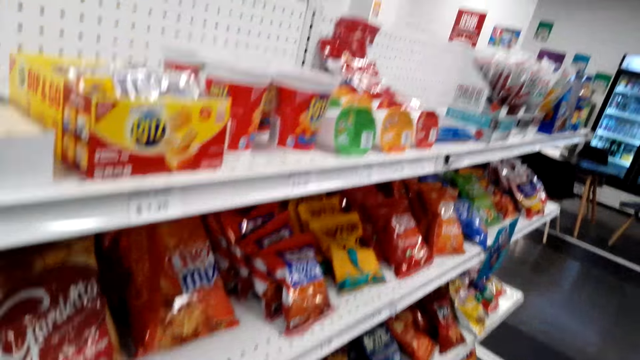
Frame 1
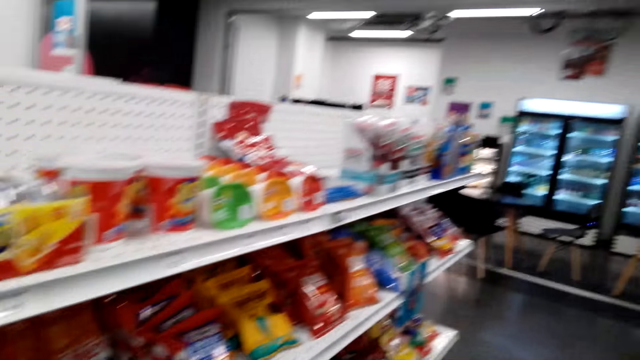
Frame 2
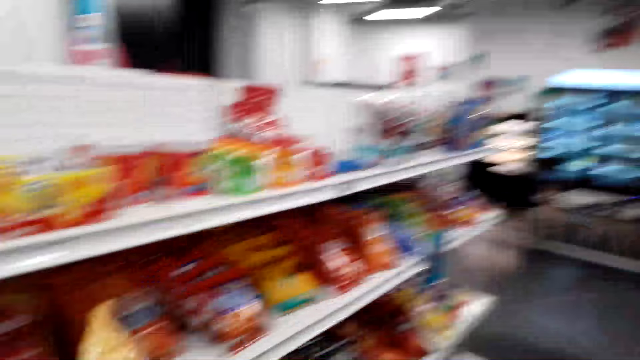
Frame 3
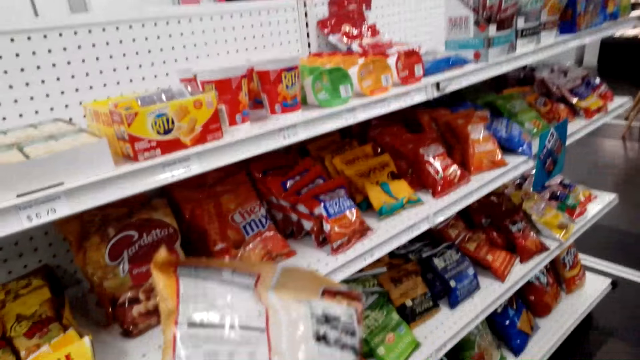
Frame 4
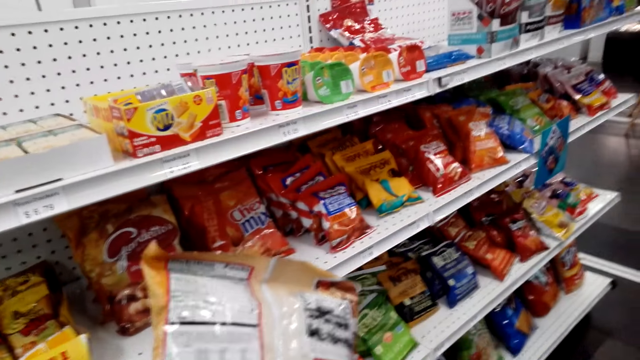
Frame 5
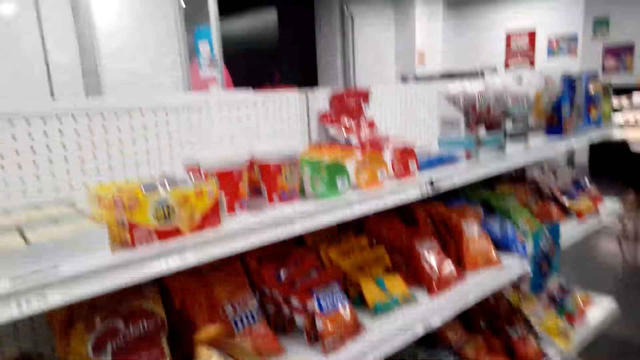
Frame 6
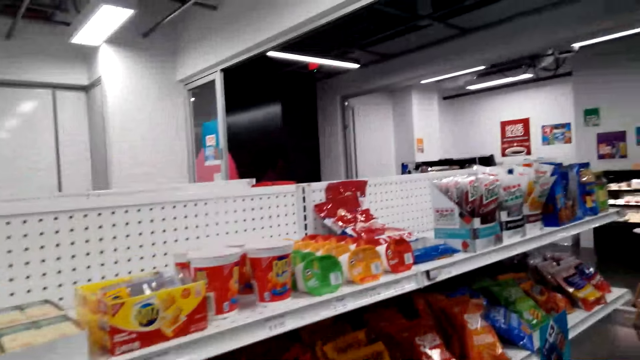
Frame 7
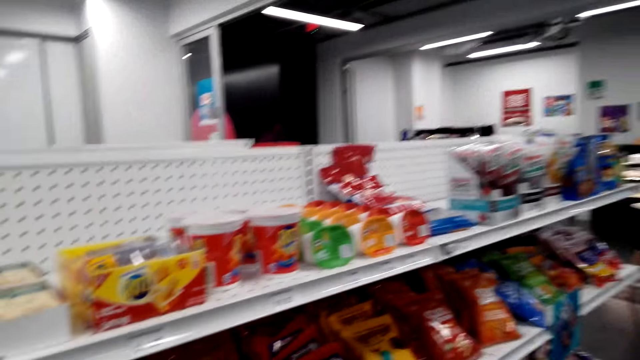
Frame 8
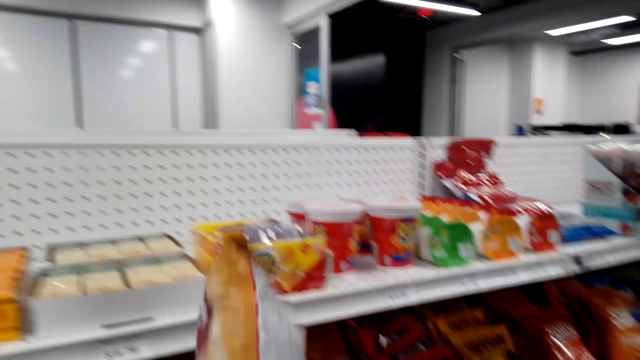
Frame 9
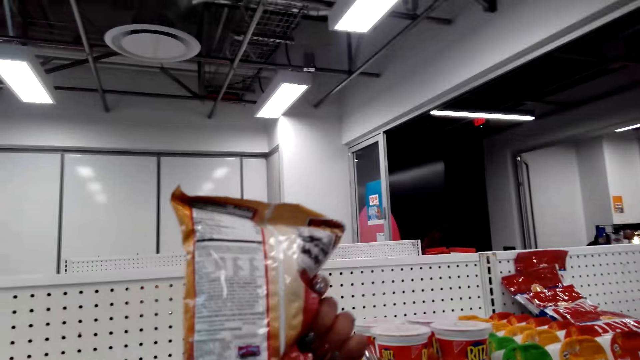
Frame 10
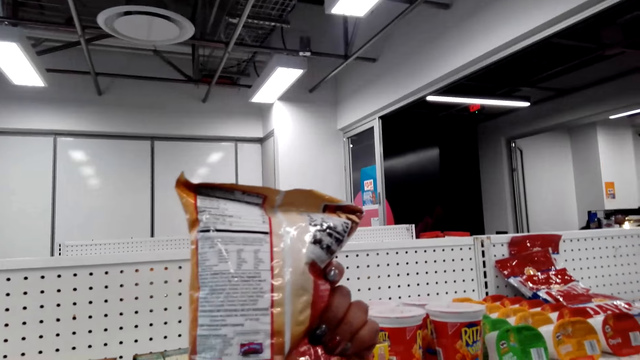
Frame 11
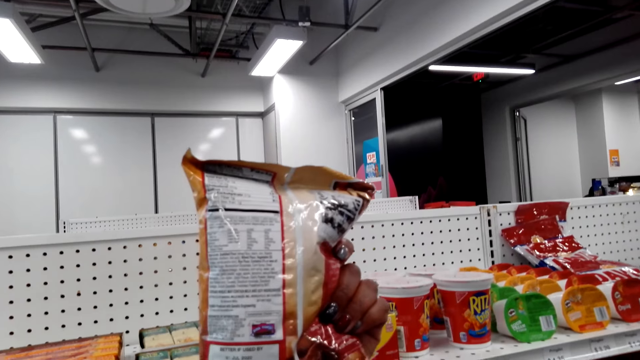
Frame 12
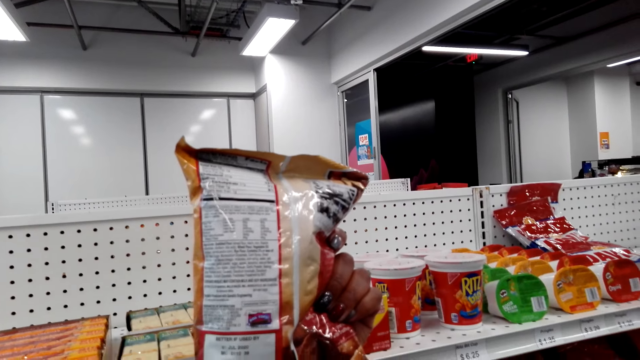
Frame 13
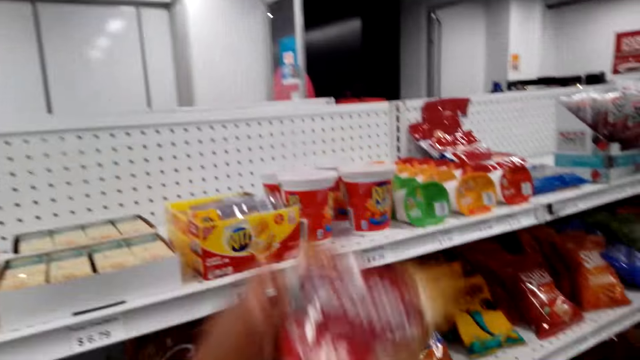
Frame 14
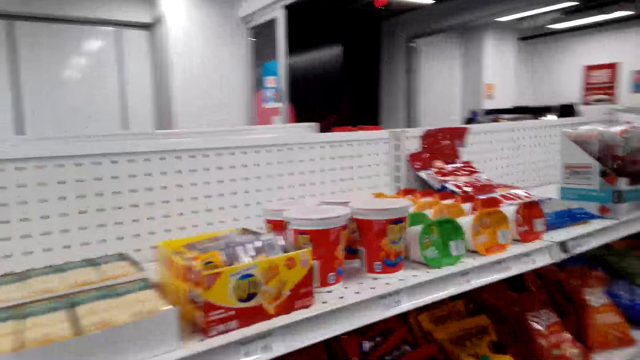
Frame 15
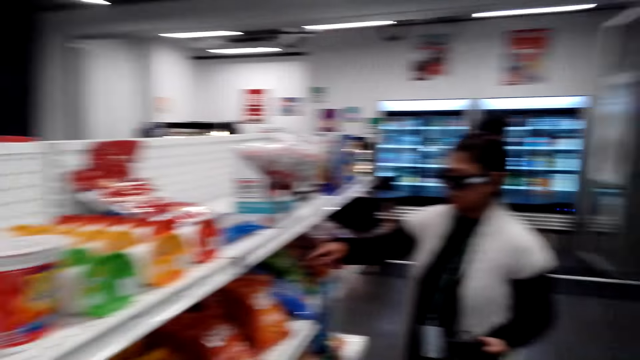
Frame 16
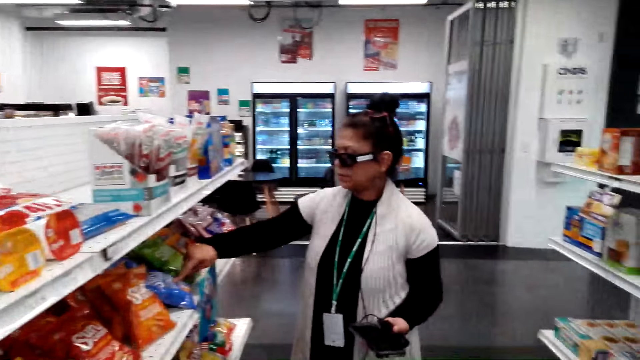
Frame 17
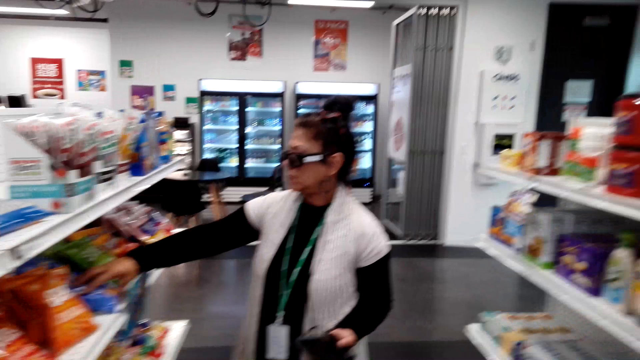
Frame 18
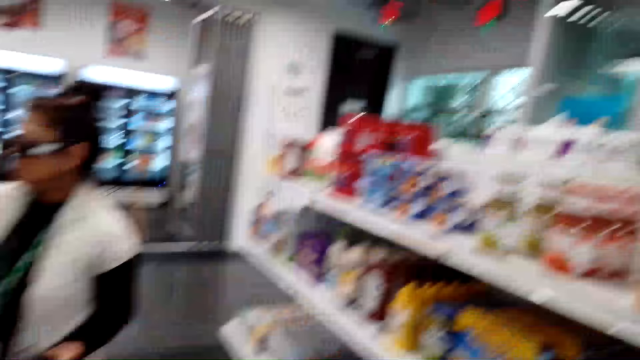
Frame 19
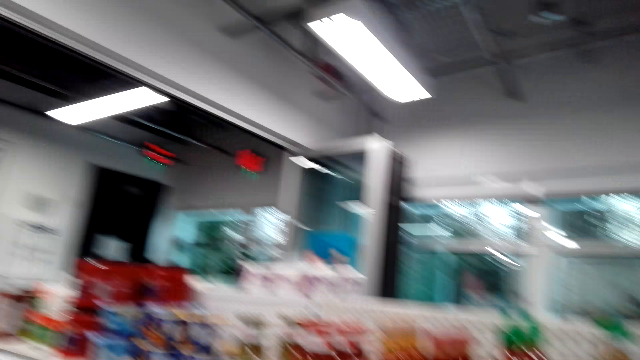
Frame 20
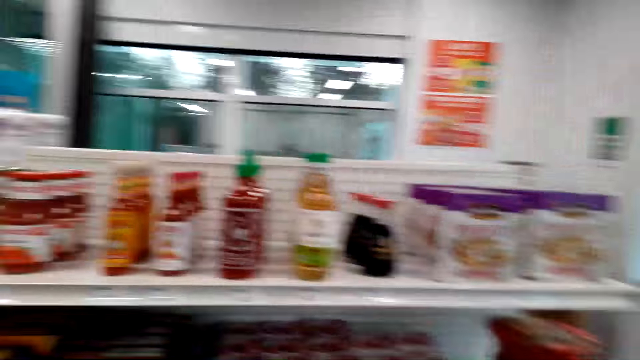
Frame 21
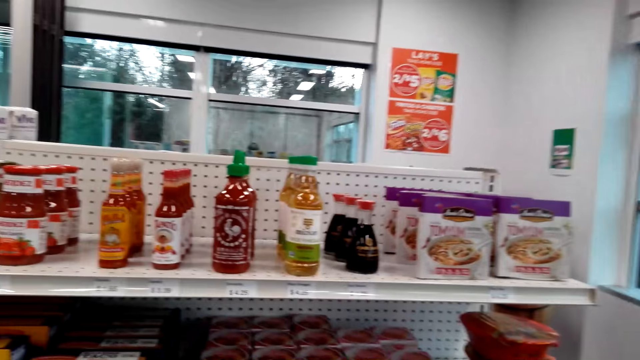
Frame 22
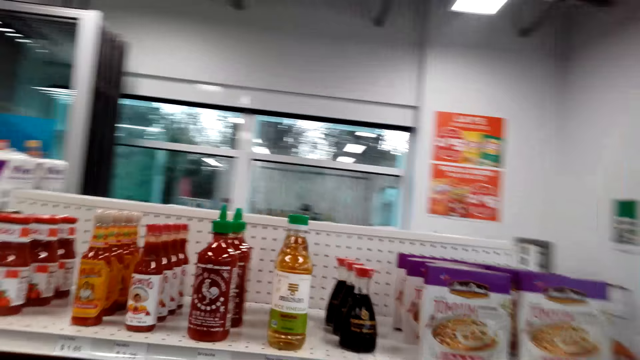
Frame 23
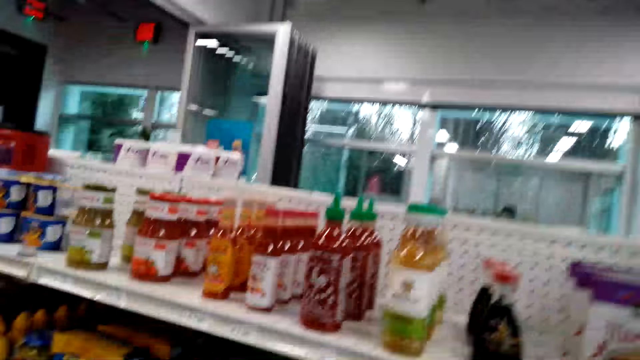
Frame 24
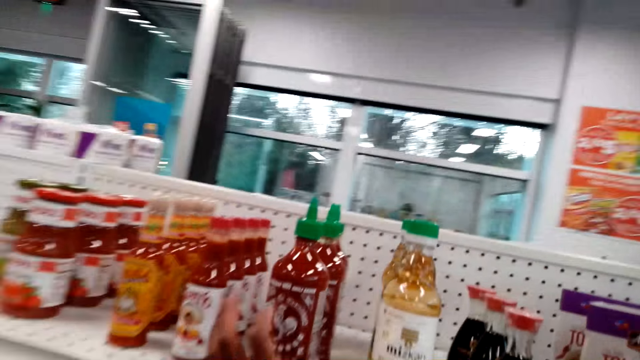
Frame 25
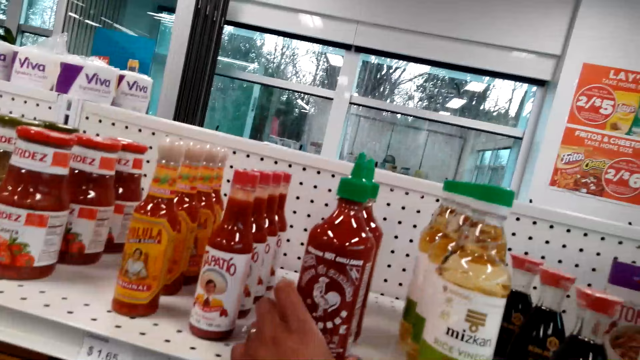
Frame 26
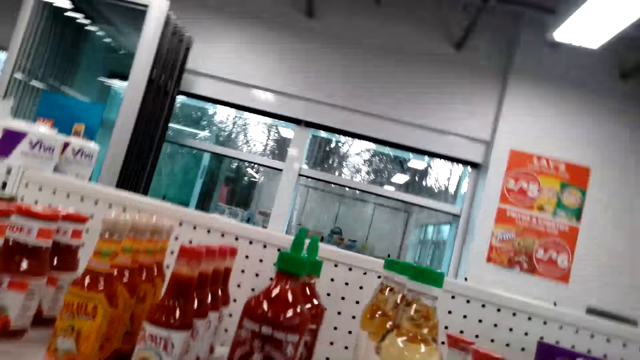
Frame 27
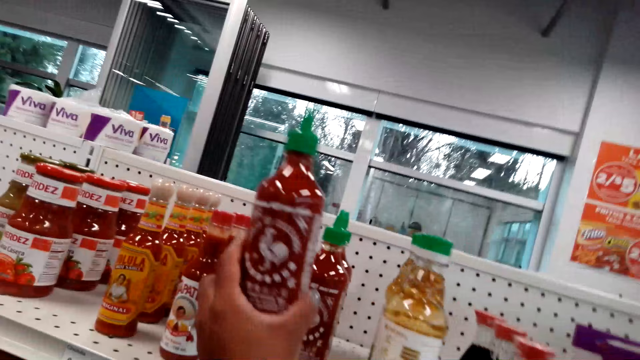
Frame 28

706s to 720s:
The camera wearer holds a snack. They pick up the Gardetto's, examine the Gardetto's wrapper and lift the Gardetto's. They walk around the store. They dialogue with a woman and turn around. They dialogue with the woman and grab a bottle of sauce.

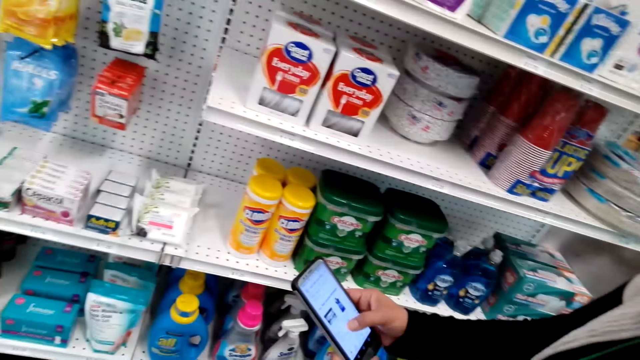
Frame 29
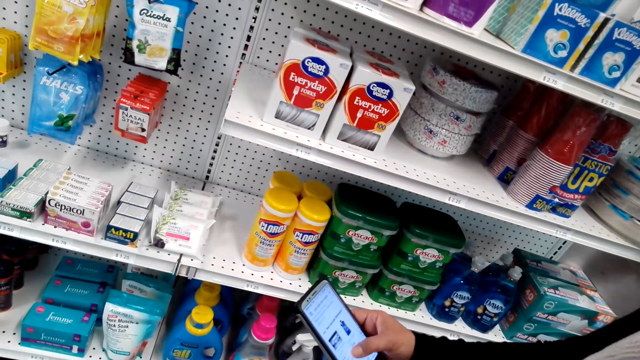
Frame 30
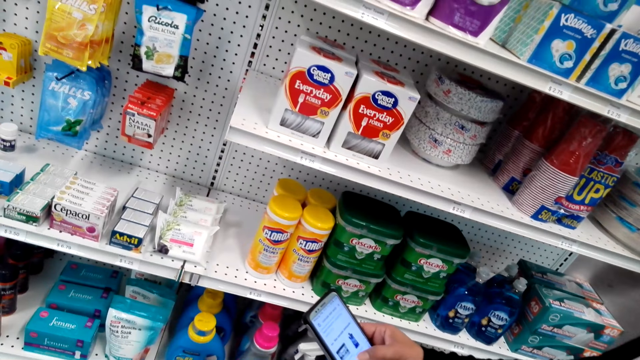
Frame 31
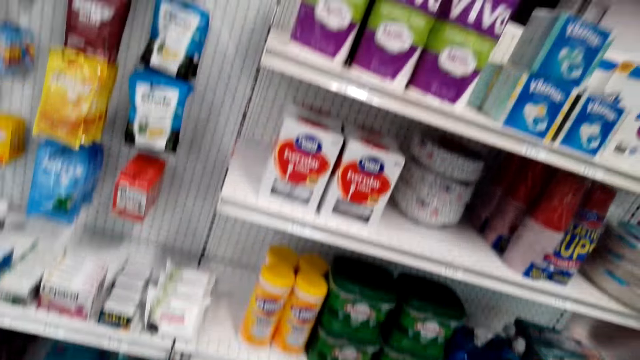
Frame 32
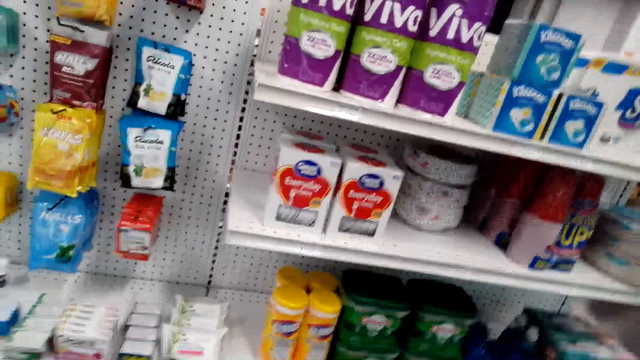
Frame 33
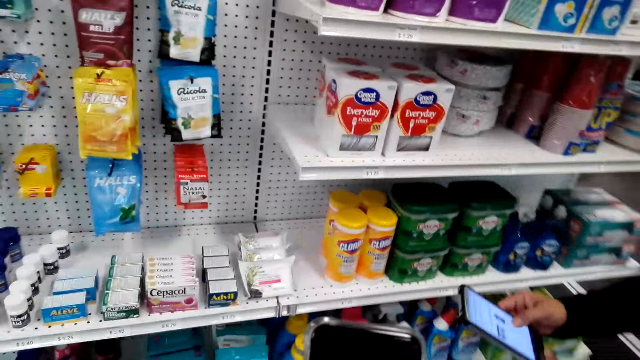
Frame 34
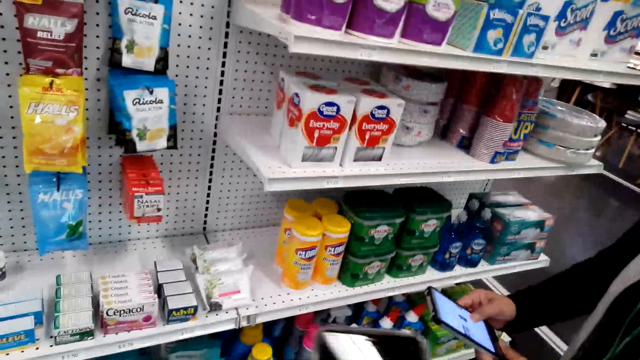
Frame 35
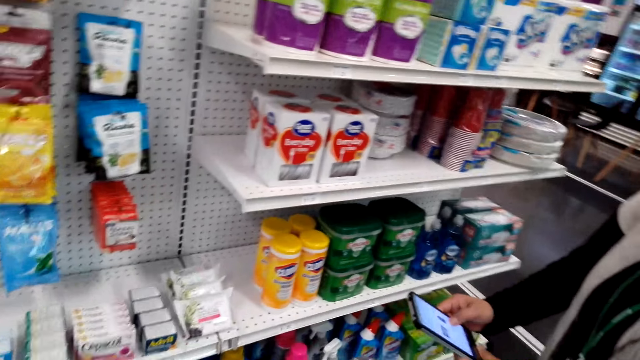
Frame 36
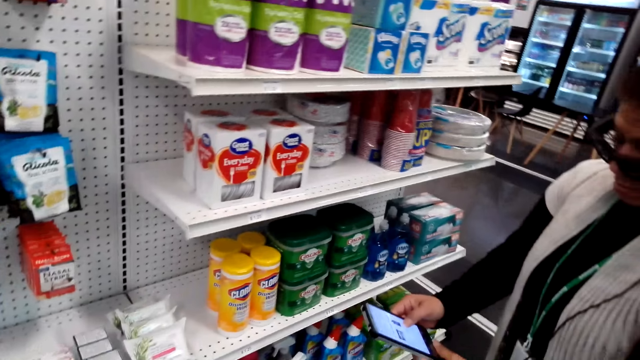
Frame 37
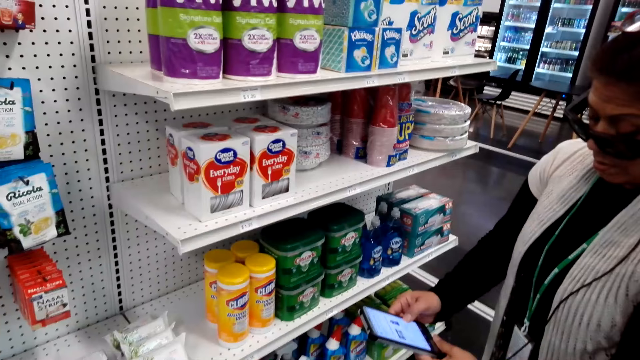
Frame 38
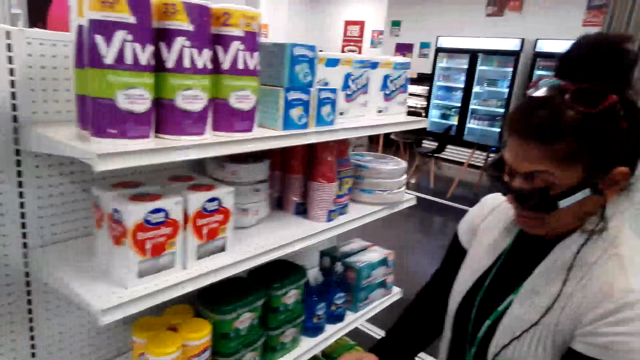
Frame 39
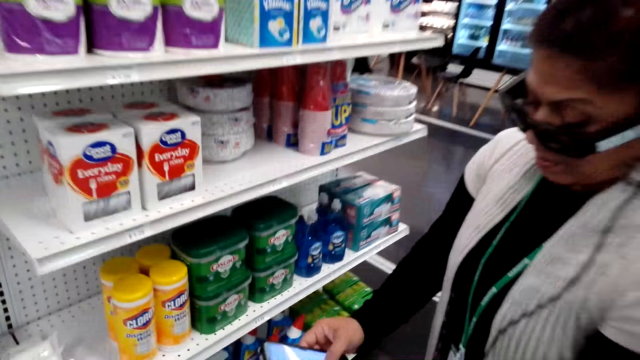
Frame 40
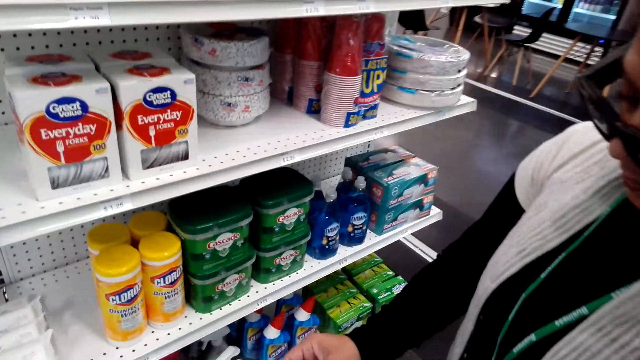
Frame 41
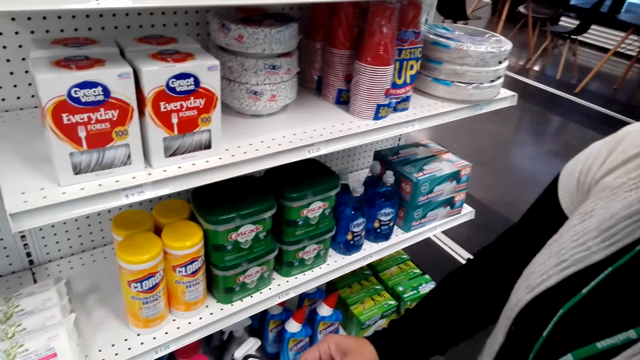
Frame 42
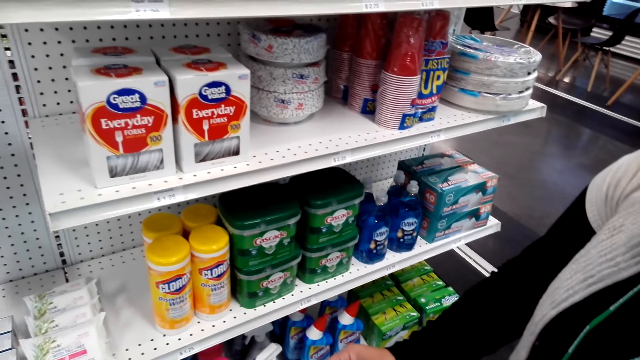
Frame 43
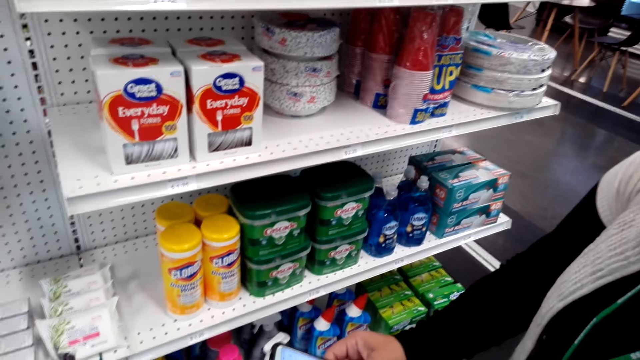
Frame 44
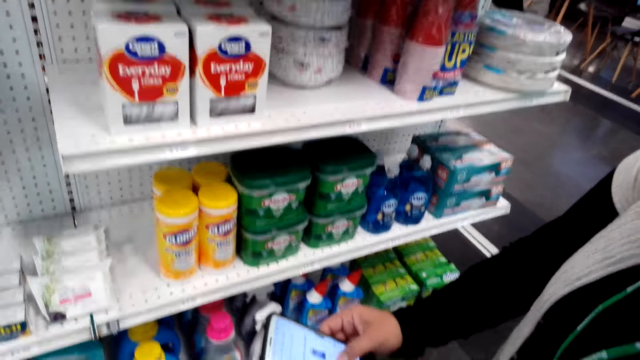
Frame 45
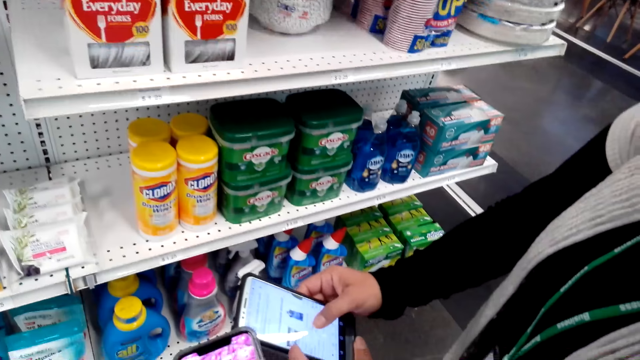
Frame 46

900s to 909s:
The camera wearer talks with a lady. They hold a phone. The lady operates the phone.
